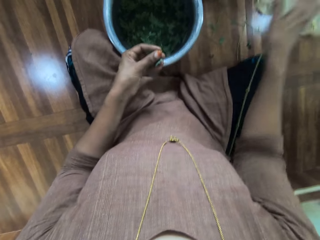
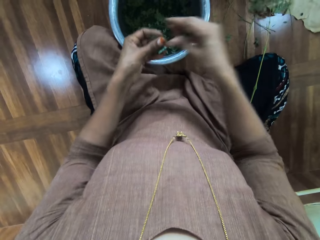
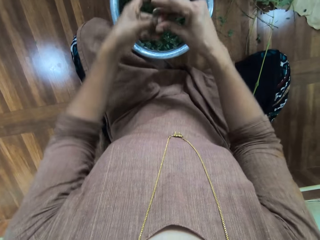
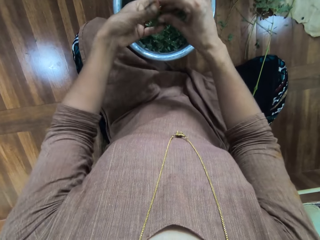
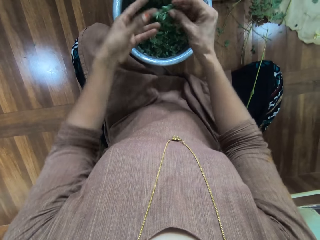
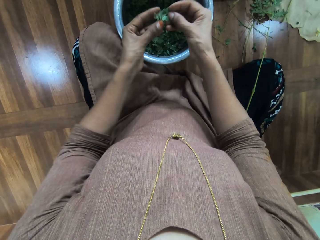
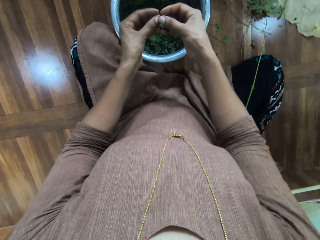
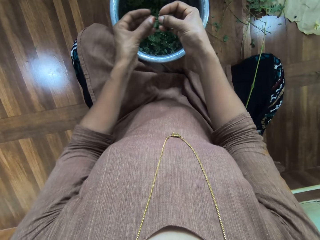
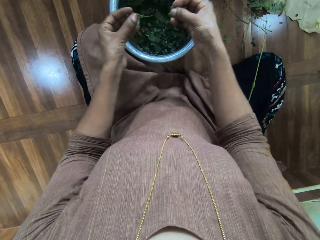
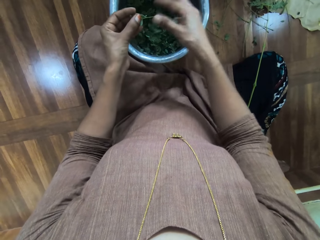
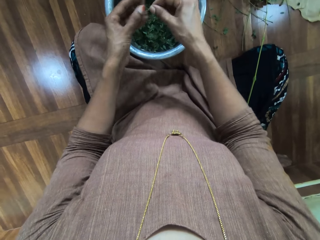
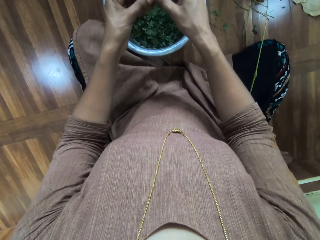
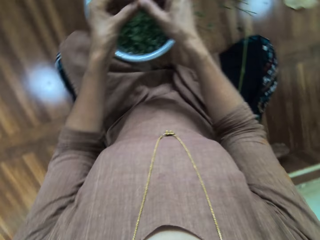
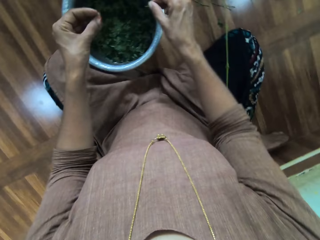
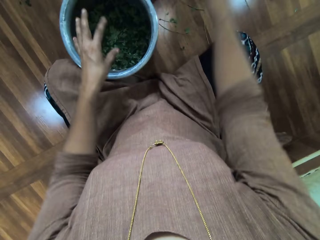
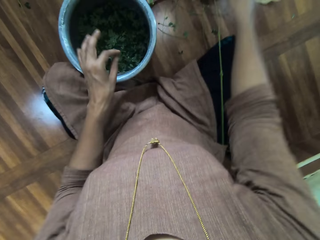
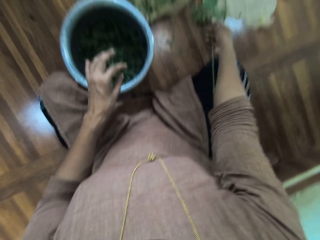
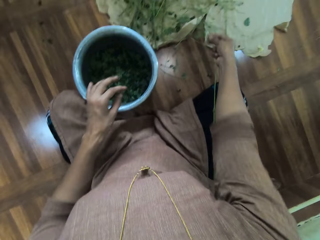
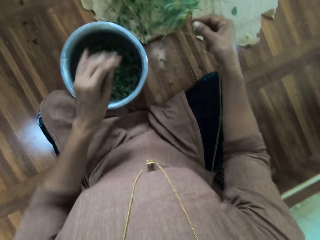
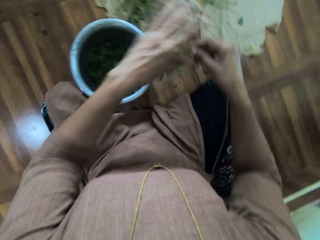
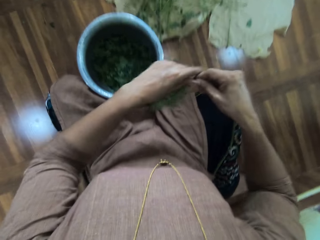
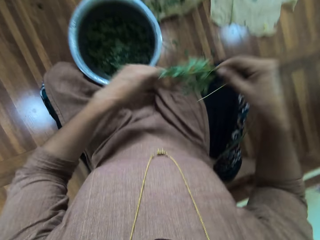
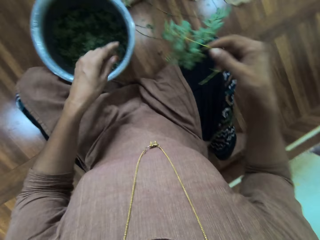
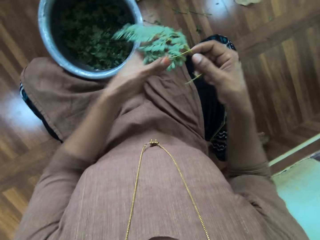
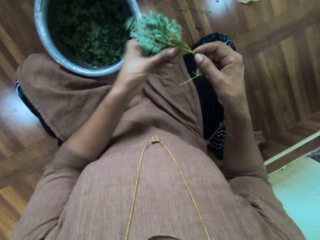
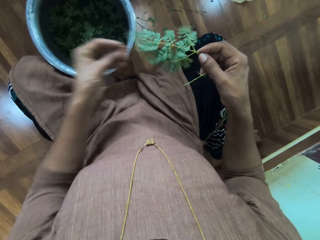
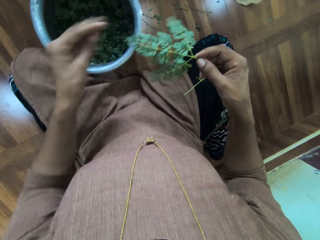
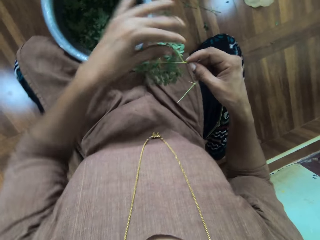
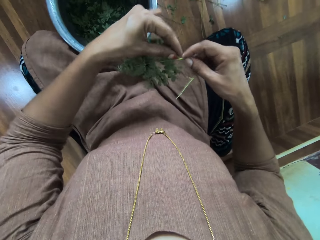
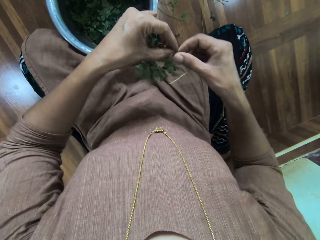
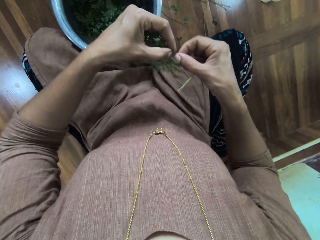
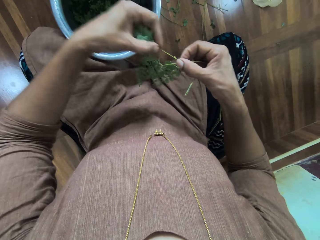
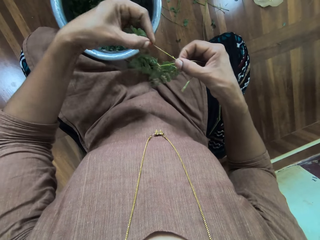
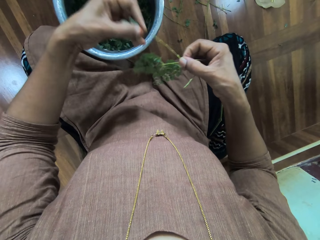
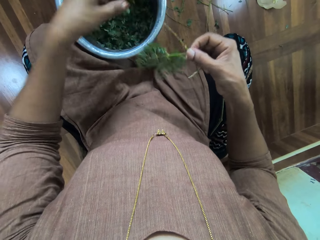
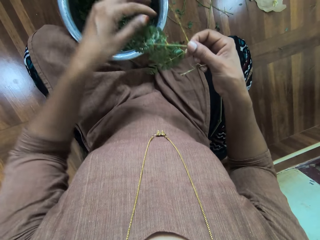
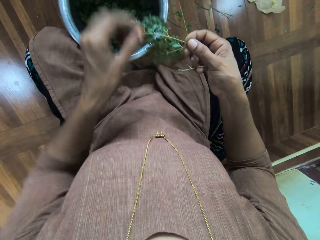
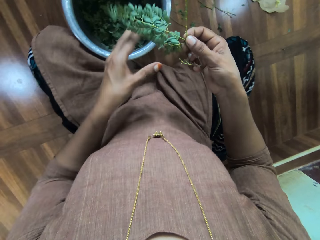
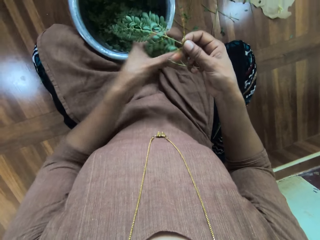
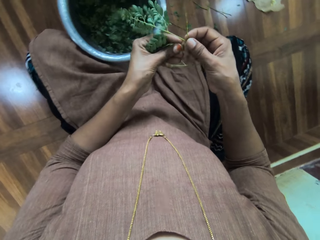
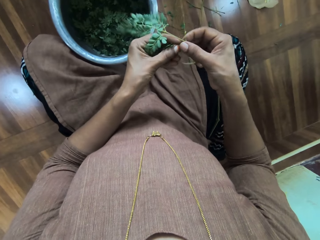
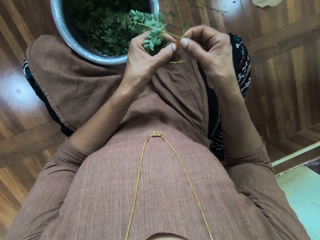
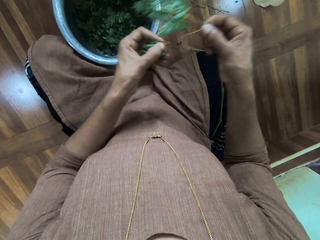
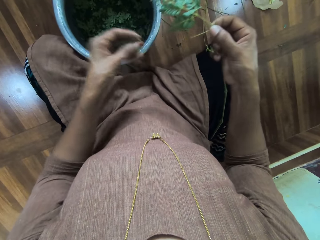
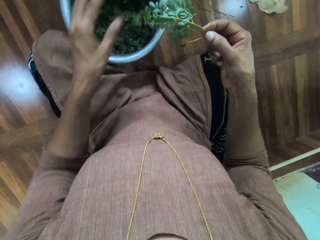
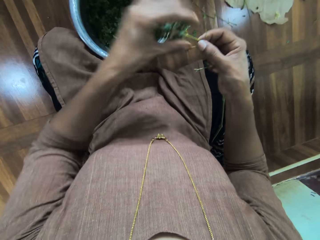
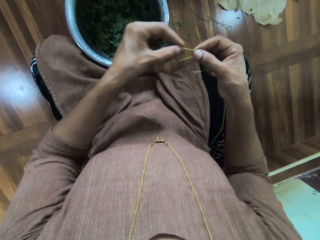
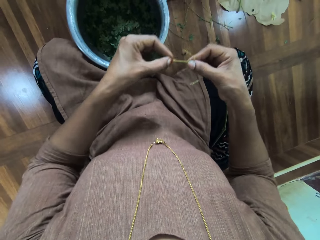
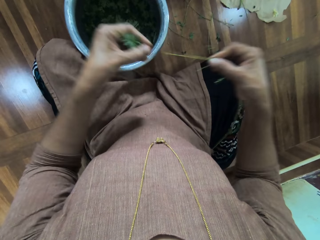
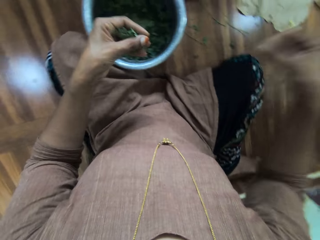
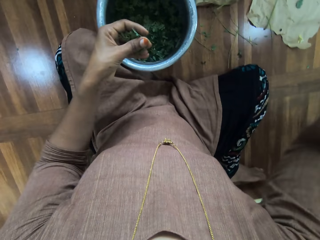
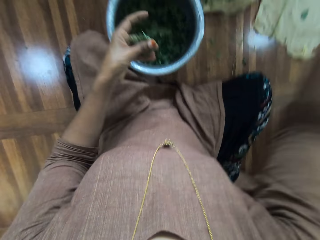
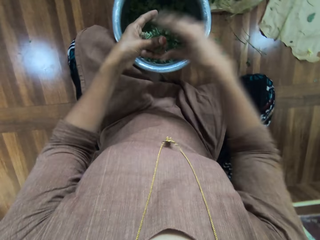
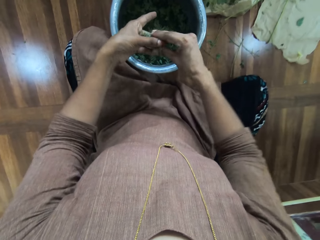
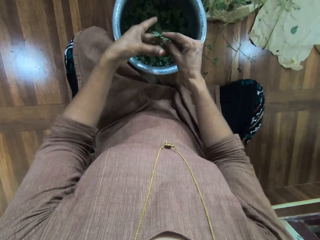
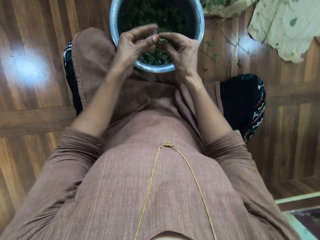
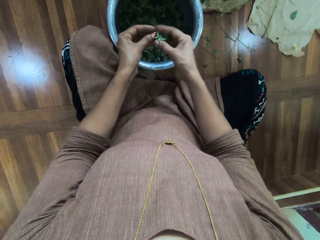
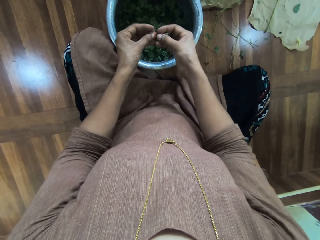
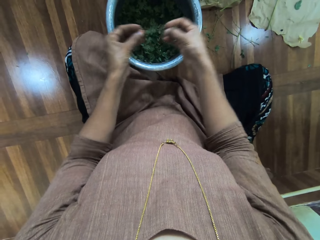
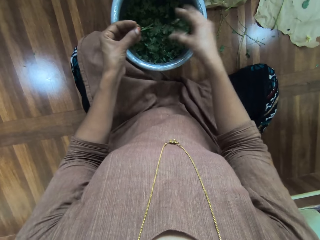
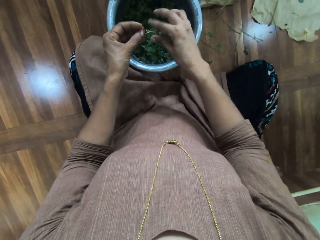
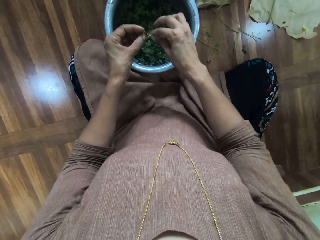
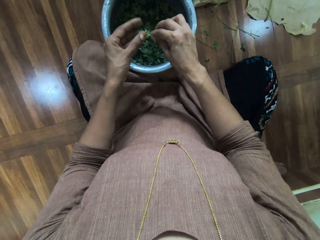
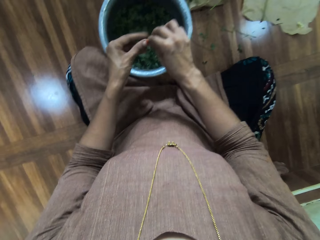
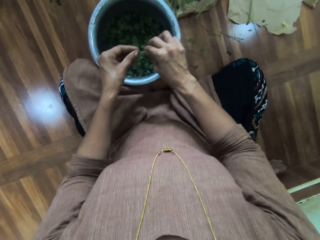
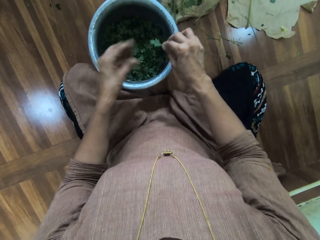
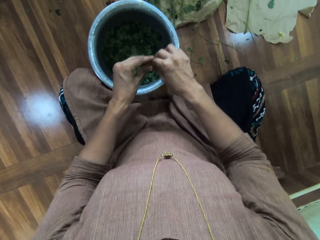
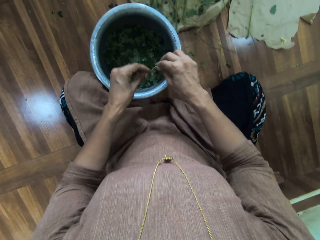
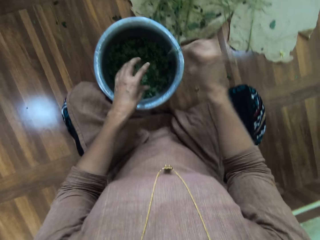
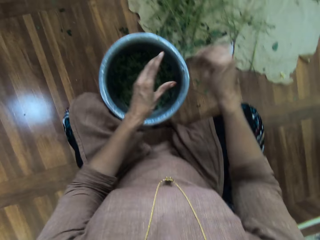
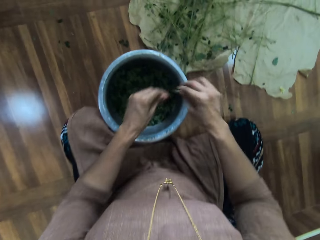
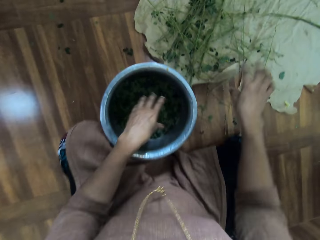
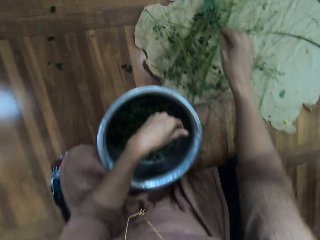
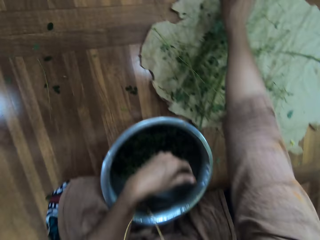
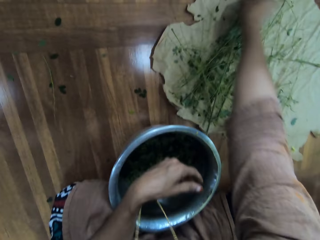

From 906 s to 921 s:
The camera wearer throws the branch. They hold the branches. They remove the leaves from the branch. They drop the leaves into the bucket. They remove the leaves from the branch. They throw the branch. They drop the leaves into the bucket. They pick up a tree branch from the floor. They touch the leaves. They remove the leaves from the branch. They drop the leaves into the bucket. They remove the leaves from the branch. They drop the leaves into the bucket. They remove the leaves from the branch. They throw the branch. They hold the branches. They remove the leaves from the branch. They drop the leaves into the bucket. They hold the branch. They touch the leaves. They remove the leaves from the branch. They drop the leaves into the bucket. They throw the branch on the floor.

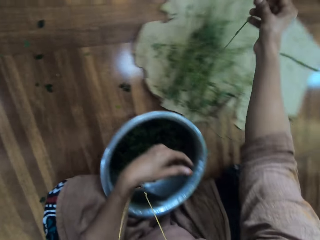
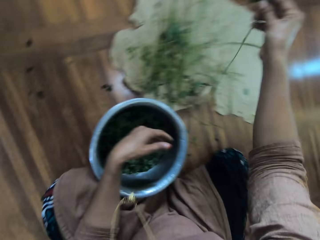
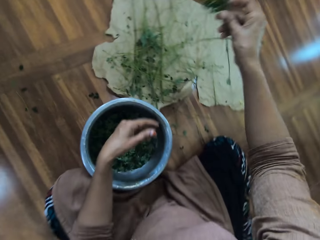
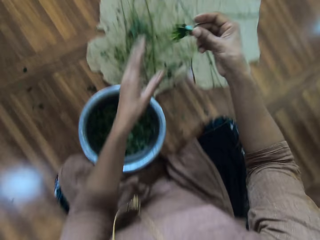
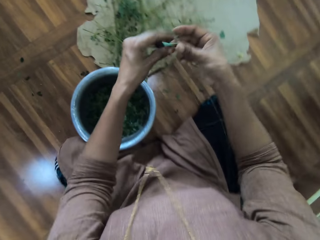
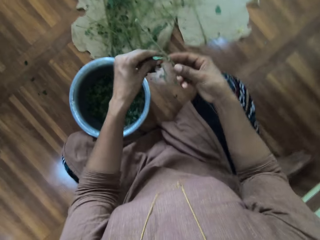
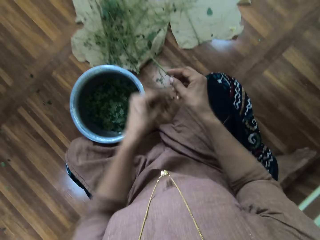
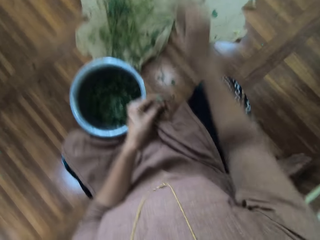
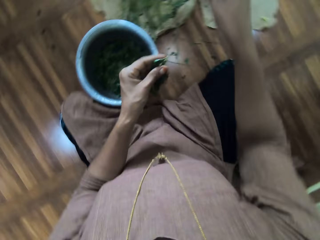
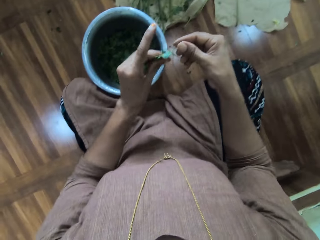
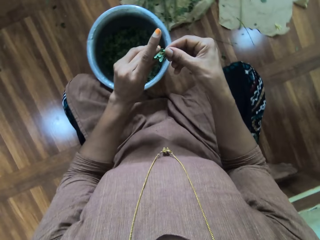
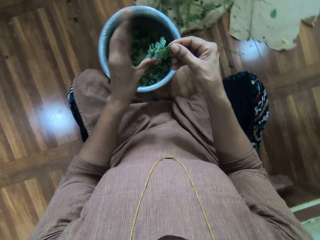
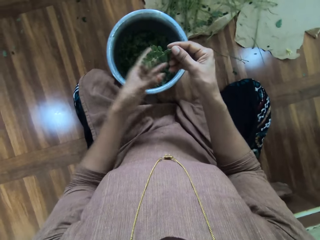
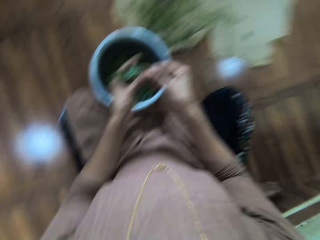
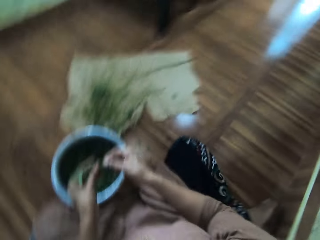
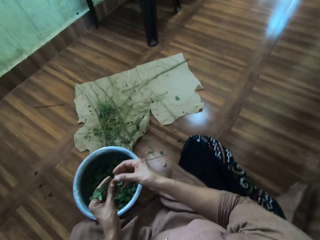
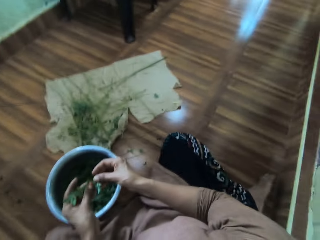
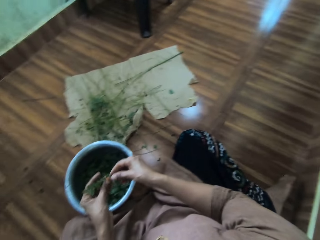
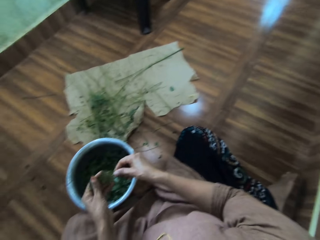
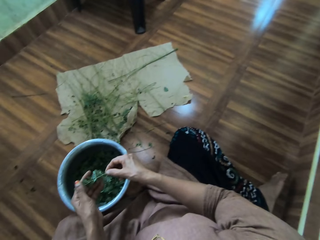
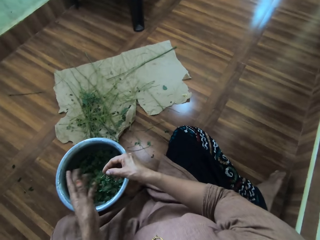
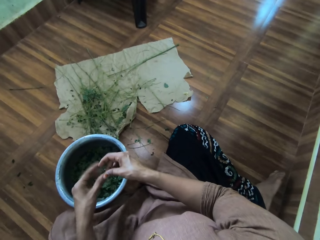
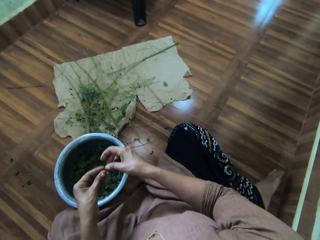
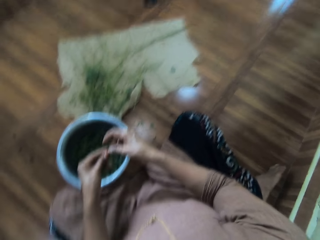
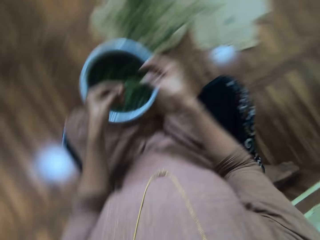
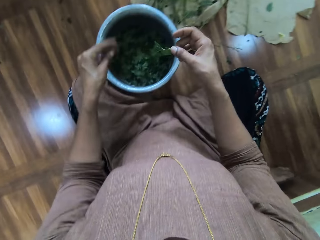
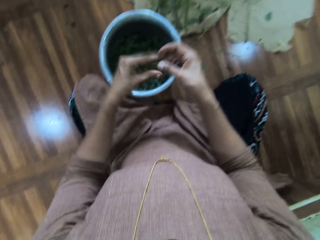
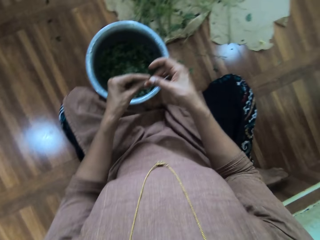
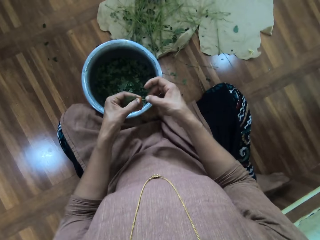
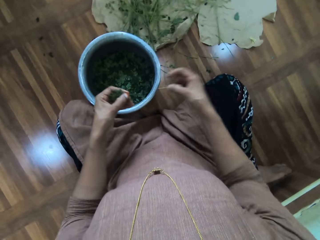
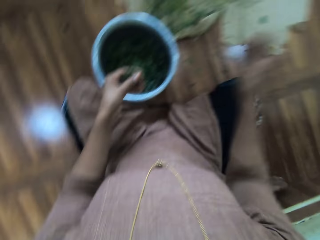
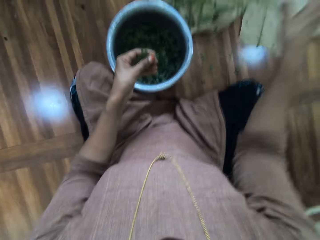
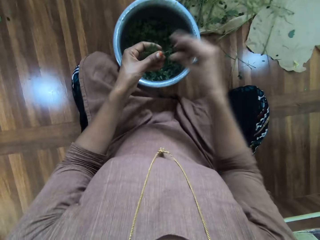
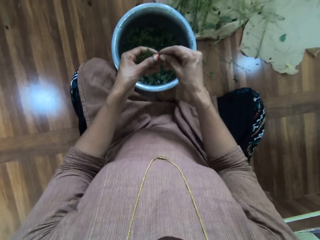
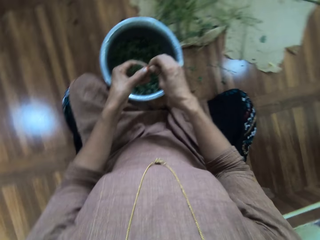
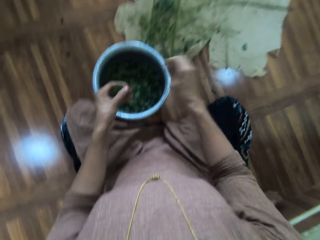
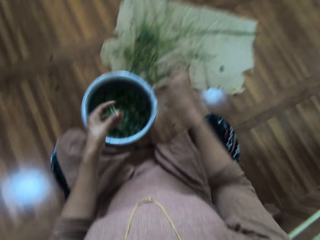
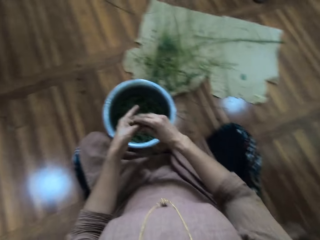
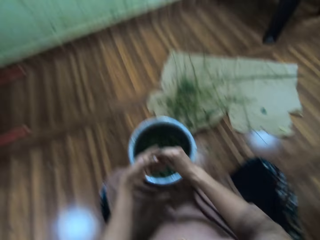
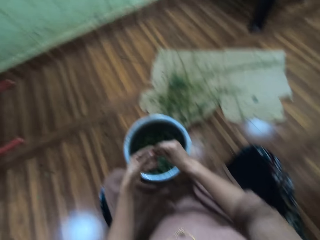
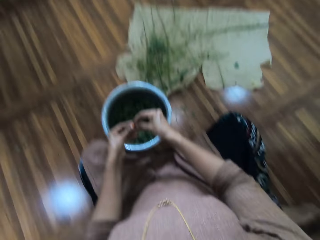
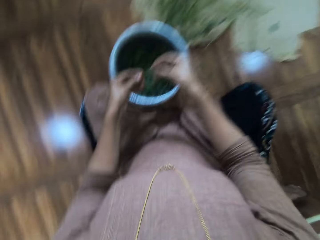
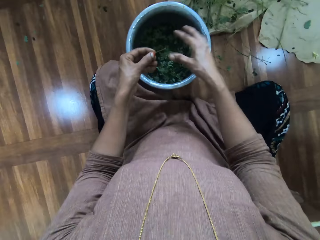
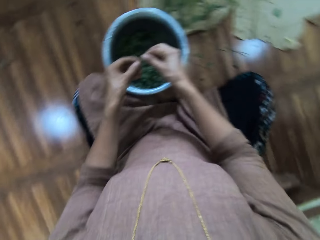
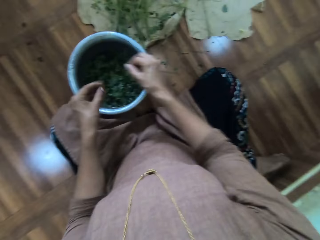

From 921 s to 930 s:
The camera wearer picks up a tree branch from the floor. They remove a branch with the hand. They cut the branch. They throw the branch on the floor. They hold the branch. They touch the leaves. They remove the leaves from the branch. They throw the branch on the floor. They remove the leaves from the branch. They throw the branch on the floor. They hold the branch. They remove the leaves from the branch. They drop the leaves into the bucket.
